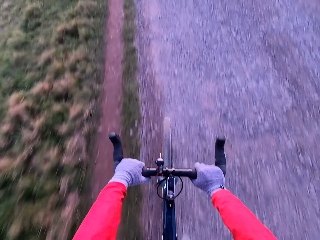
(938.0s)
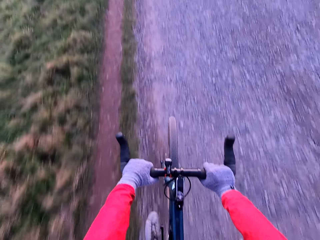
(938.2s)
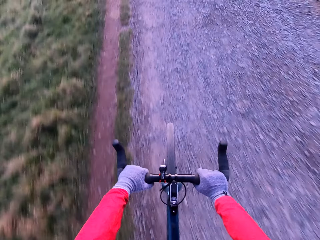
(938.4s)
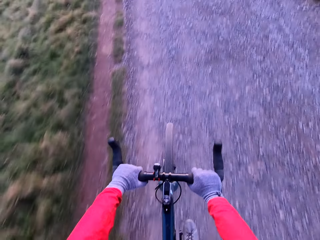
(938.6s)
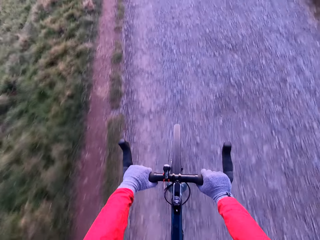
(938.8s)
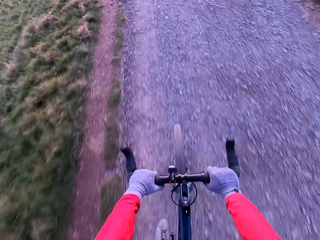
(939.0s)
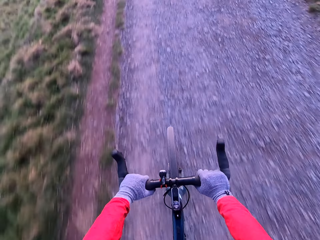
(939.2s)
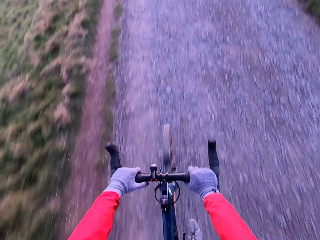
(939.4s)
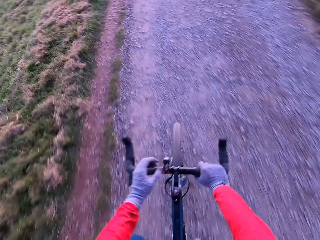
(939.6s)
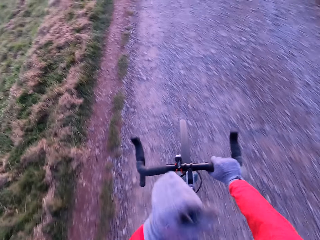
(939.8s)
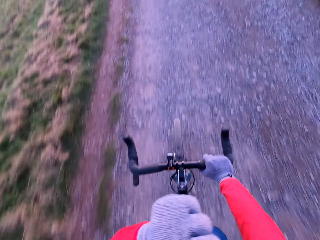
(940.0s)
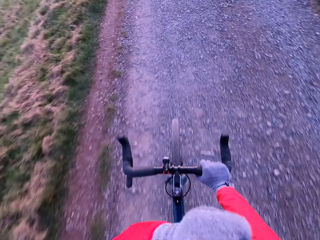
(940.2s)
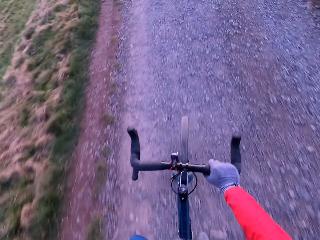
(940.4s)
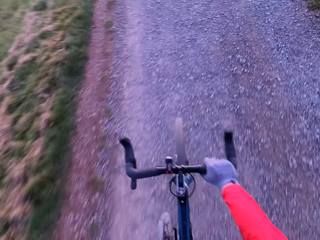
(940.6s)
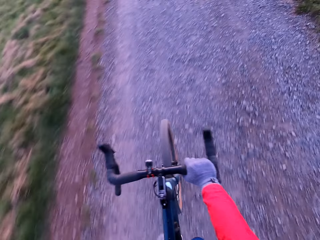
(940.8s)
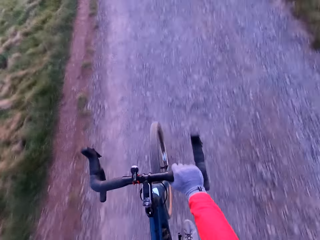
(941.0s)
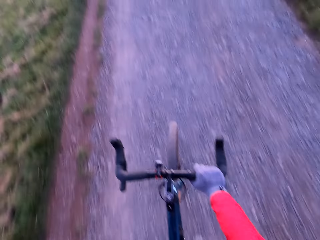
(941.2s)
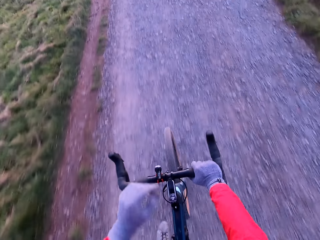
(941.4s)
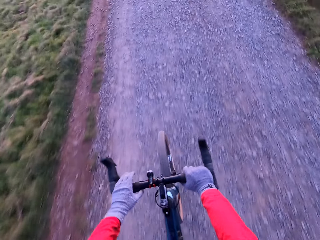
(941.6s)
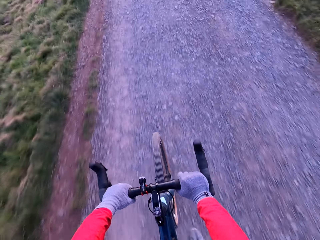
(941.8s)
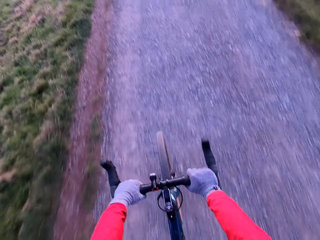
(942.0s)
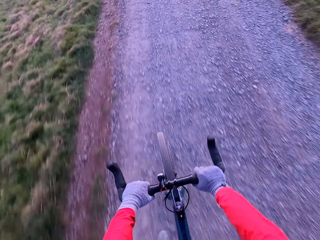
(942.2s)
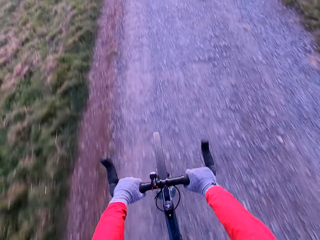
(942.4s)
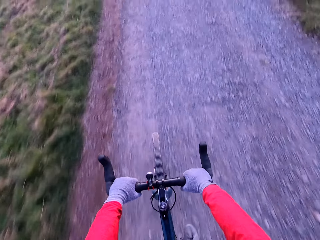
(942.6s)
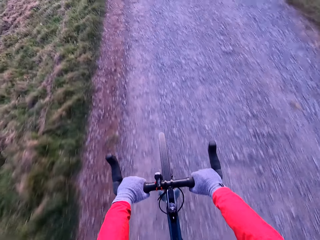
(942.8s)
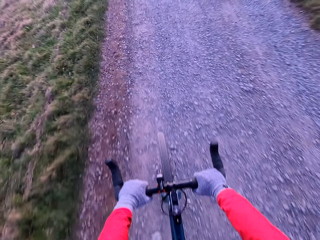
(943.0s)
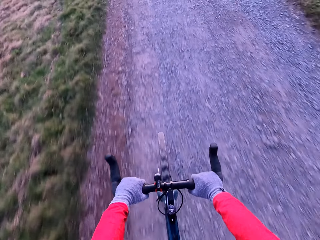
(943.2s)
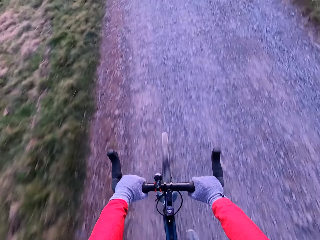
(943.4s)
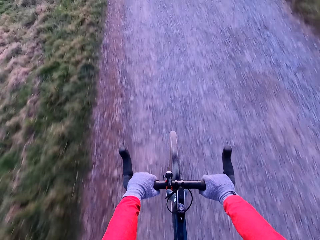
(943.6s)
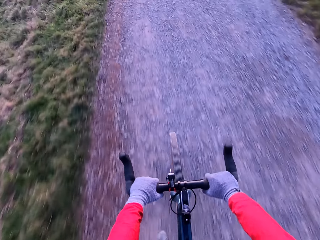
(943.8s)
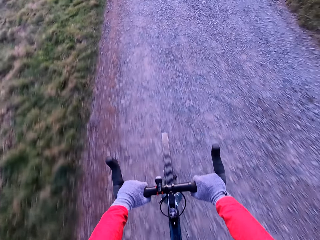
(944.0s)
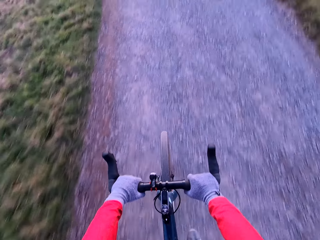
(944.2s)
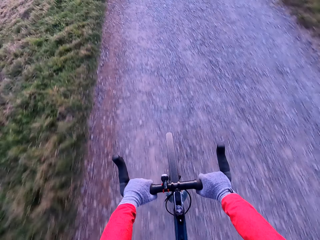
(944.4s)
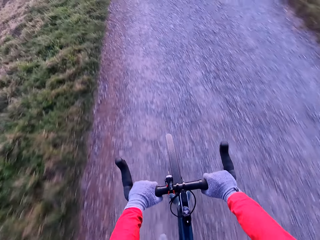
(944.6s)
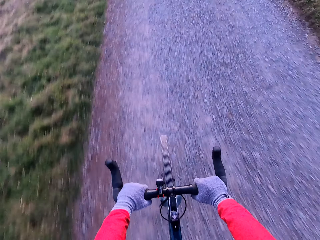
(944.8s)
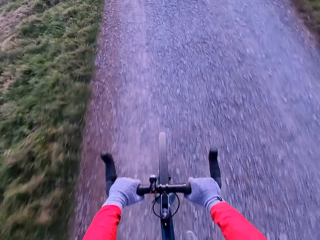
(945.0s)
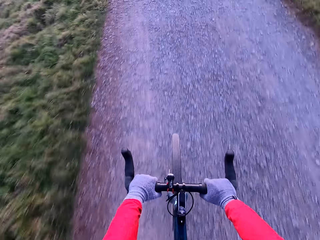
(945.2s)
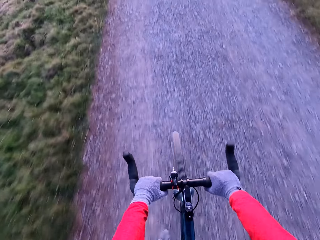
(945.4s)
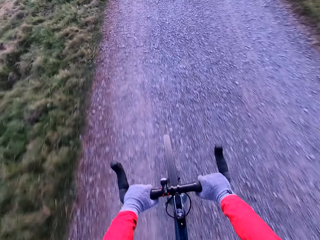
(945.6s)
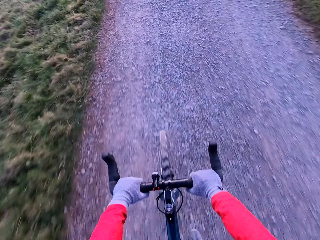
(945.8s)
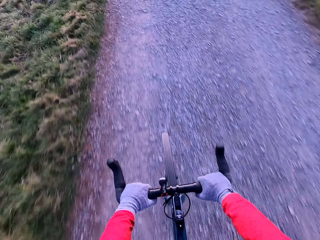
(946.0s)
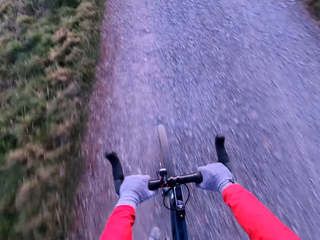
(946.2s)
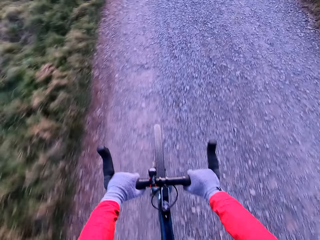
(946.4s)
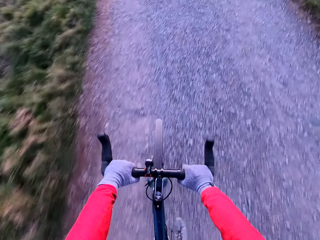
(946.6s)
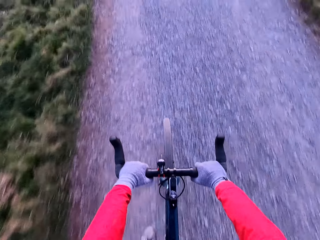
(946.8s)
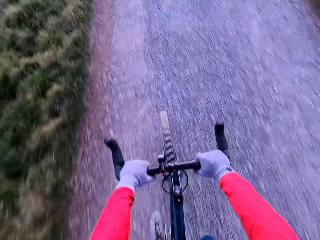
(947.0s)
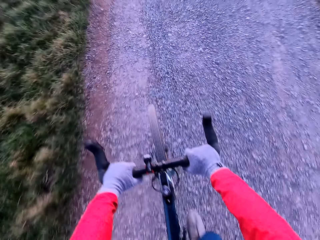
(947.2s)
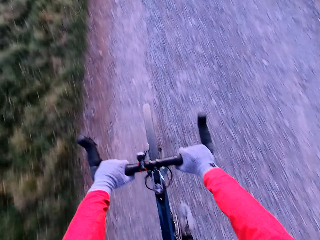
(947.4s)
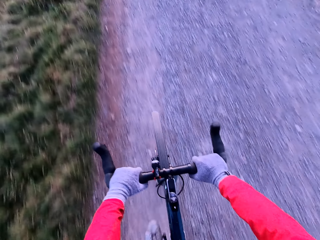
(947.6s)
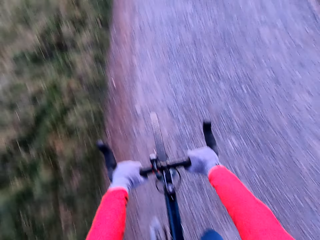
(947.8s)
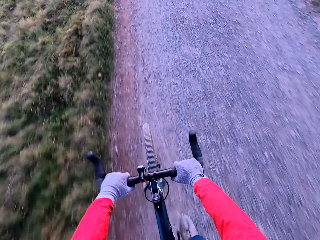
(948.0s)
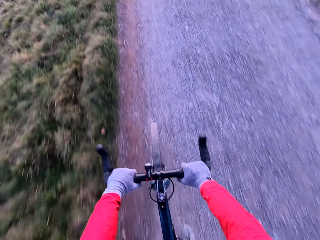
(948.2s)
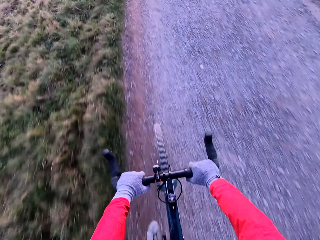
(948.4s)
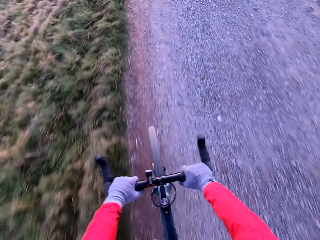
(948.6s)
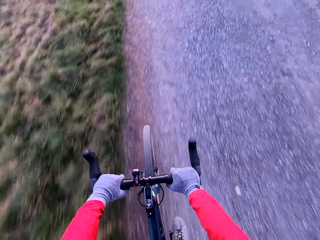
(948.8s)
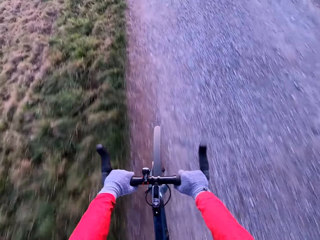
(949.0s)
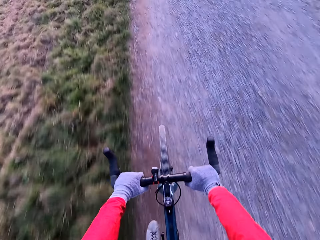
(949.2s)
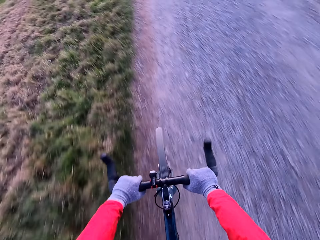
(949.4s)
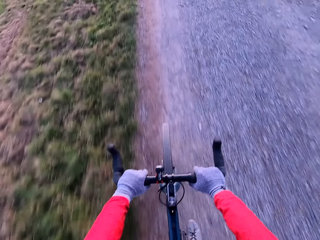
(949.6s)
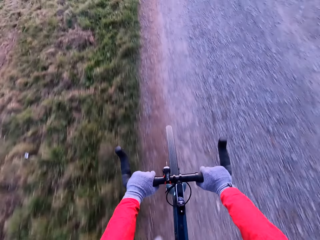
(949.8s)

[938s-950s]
The camera wearer wipes his face with his left hand. He rides the bicycle along the road with his right hand and legs. He rides the bicycle along the road with his hands and legs.

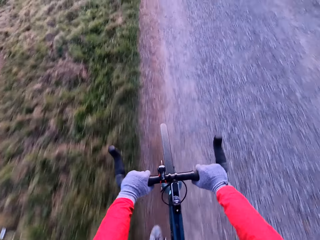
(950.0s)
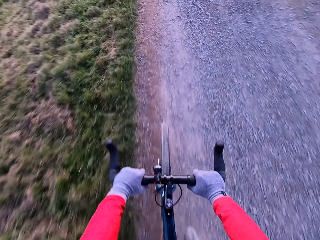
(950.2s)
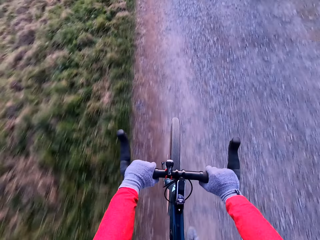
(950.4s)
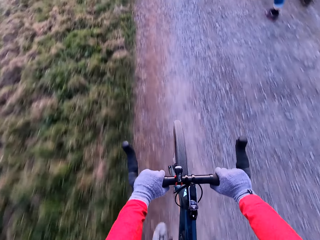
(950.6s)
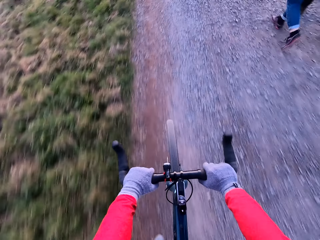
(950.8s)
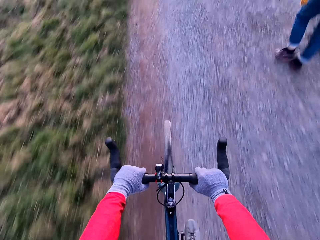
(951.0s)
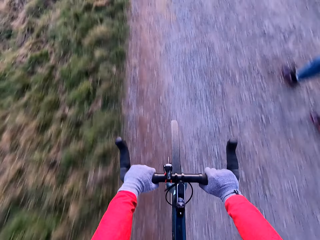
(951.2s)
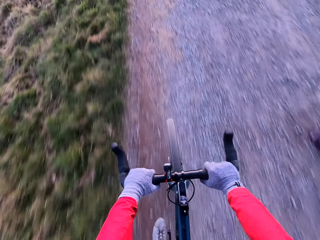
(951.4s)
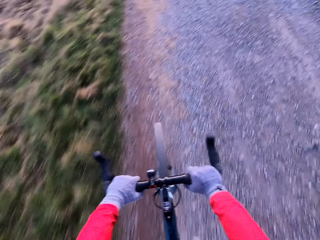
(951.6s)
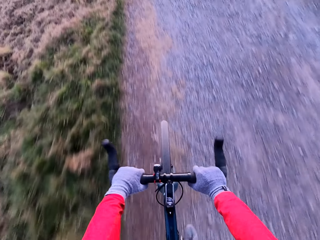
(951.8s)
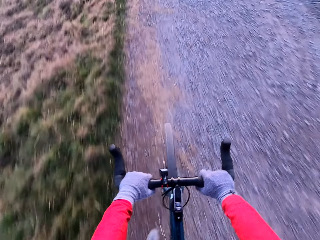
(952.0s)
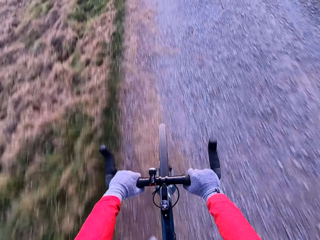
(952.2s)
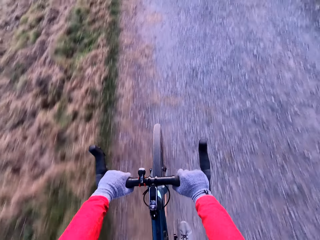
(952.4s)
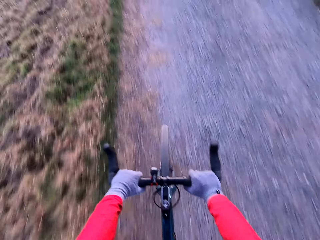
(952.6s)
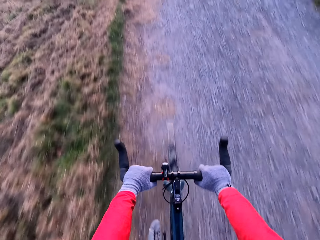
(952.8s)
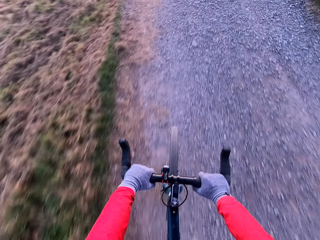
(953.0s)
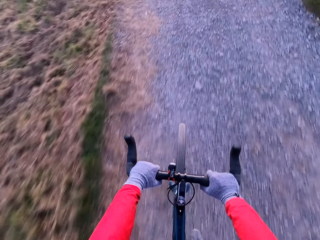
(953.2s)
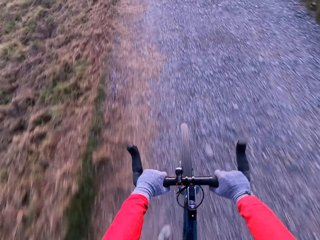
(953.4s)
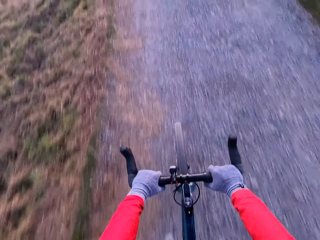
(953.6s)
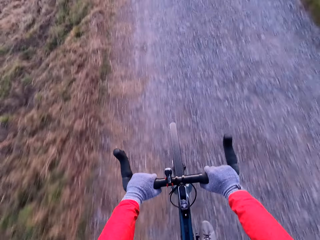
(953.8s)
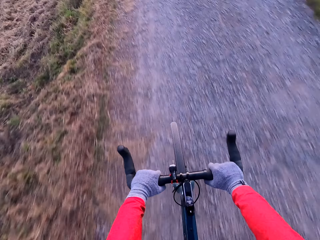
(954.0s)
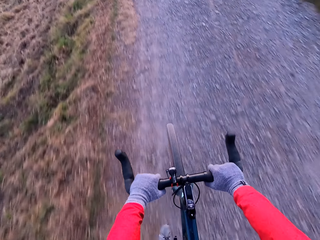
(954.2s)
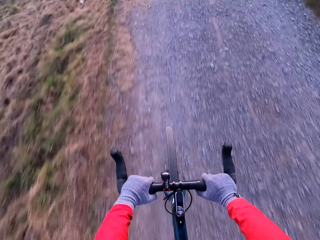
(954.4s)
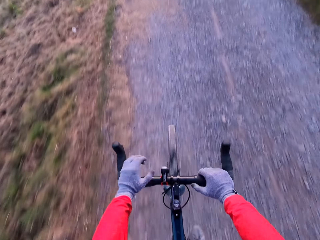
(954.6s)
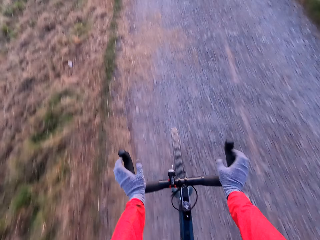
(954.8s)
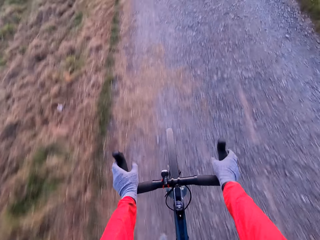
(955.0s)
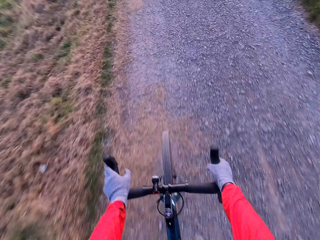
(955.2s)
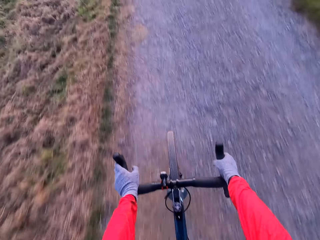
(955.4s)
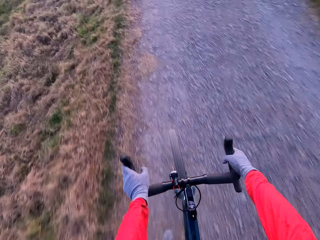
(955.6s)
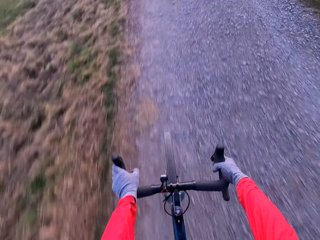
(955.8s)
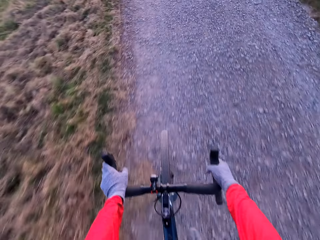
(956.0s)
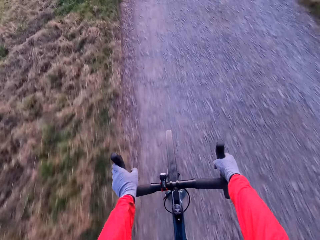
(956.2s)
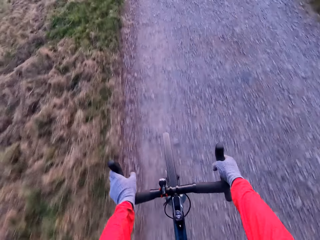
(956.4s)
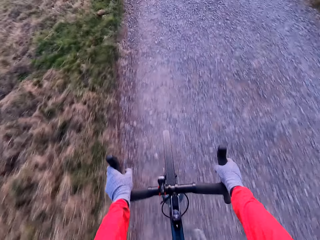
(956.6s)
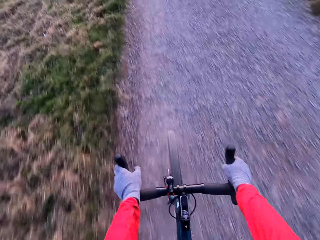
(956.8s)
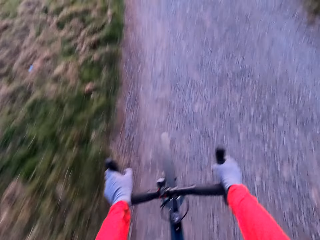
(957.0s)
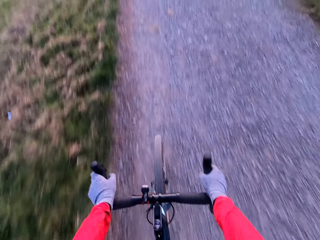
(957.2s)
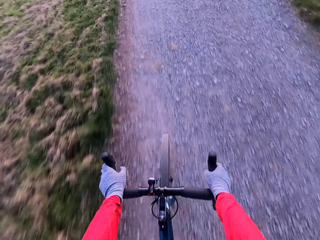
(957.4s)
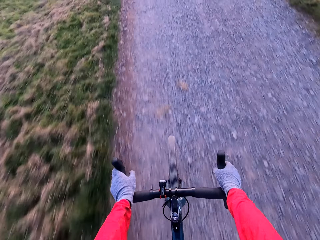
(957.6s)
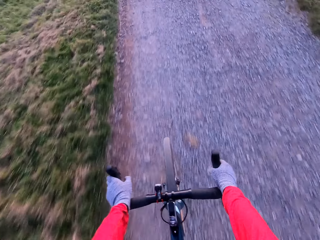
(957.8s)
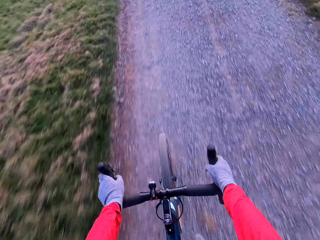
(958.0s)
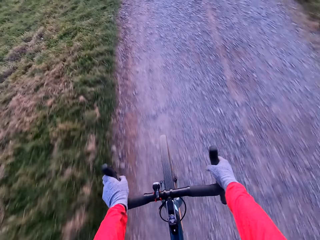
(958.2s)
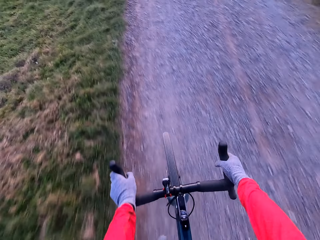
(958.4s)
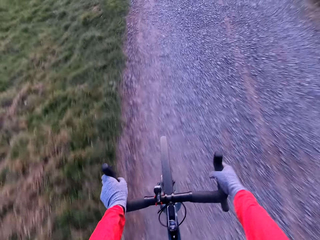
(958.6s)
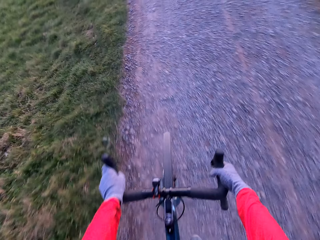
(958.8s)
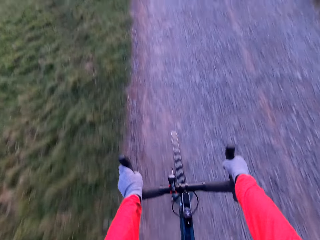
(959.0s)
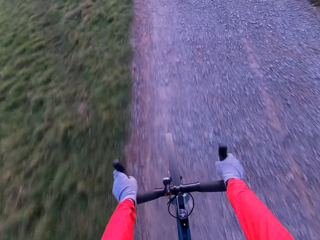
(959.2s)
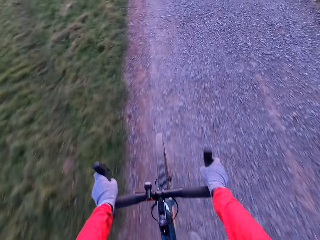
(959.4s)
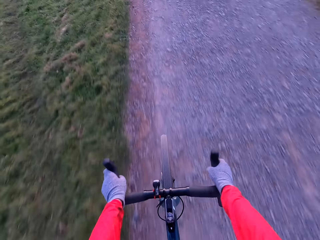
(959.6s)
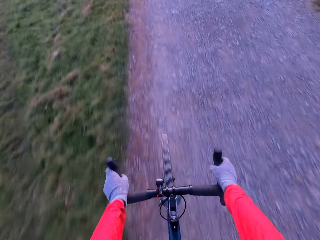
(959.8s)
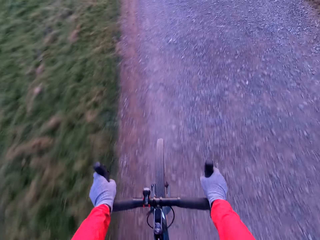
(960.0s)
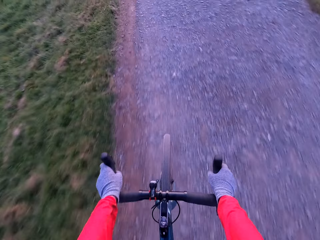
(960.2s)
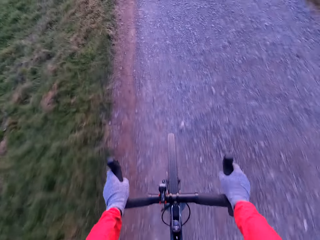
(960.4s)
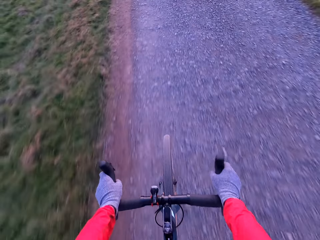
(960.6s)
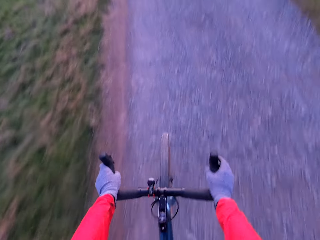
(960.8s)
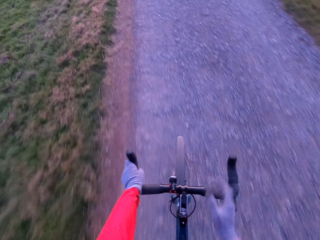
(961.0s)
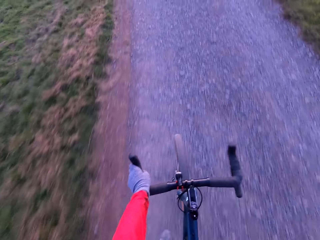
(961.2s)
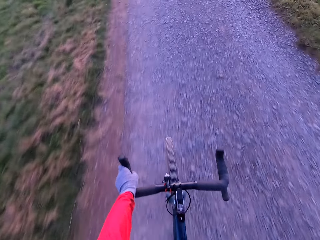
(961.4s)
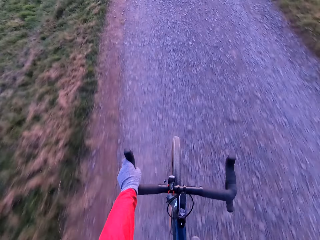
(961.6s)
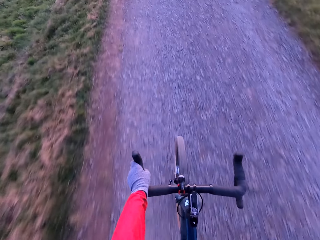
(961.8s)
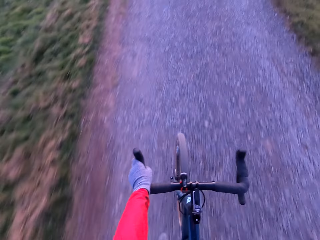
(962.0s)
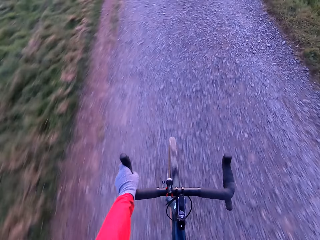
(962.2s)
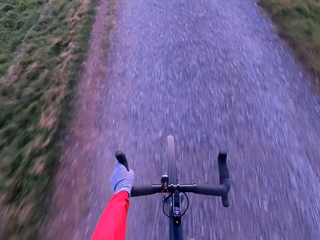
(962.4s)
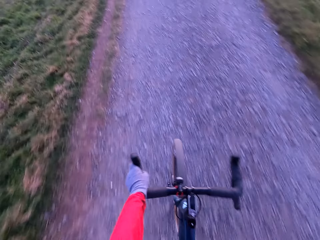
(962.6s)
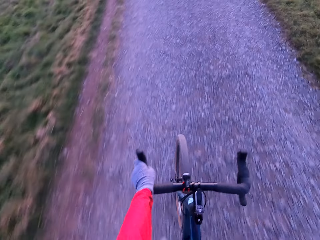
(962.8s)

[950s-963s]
The camera wearer rides the bicycle along the road with his left hand and legs.
